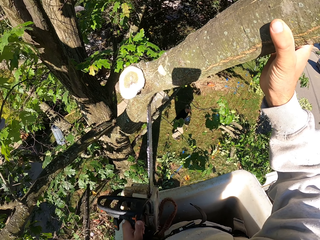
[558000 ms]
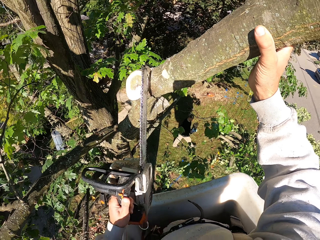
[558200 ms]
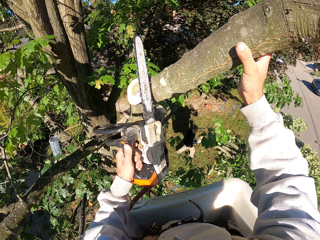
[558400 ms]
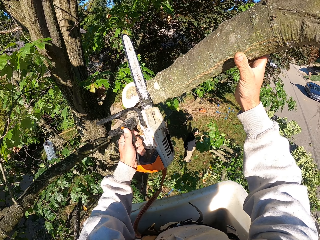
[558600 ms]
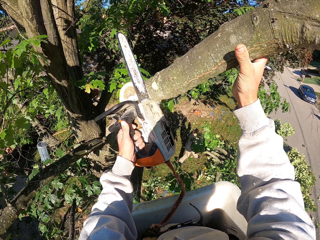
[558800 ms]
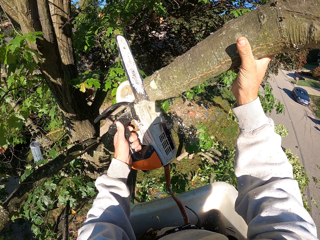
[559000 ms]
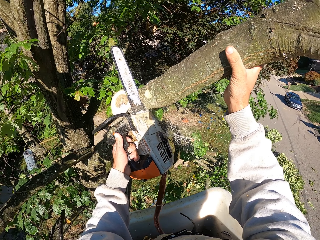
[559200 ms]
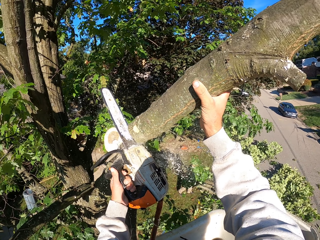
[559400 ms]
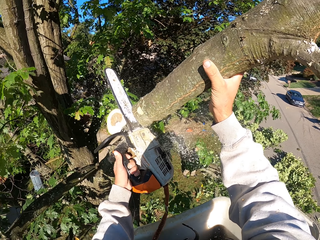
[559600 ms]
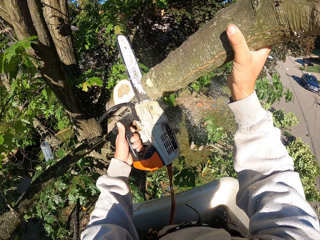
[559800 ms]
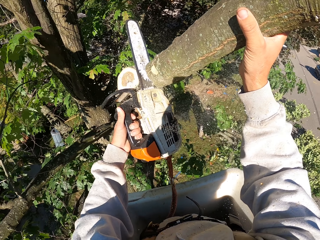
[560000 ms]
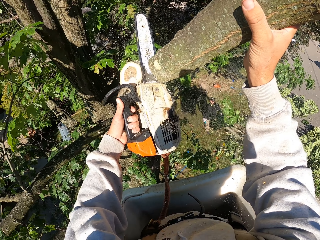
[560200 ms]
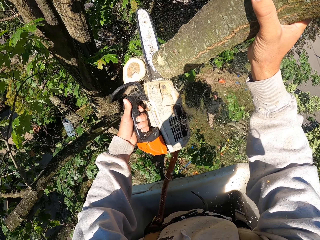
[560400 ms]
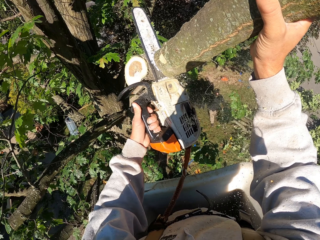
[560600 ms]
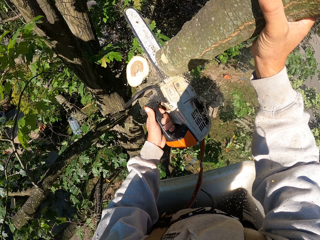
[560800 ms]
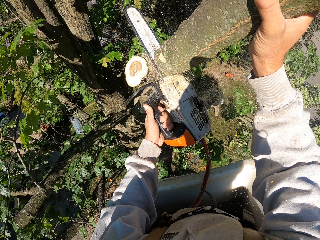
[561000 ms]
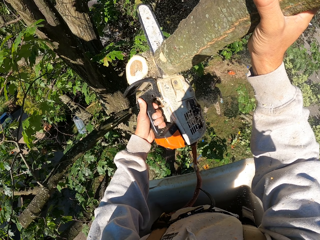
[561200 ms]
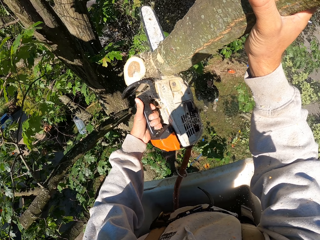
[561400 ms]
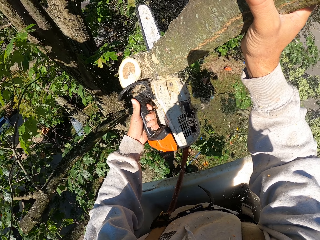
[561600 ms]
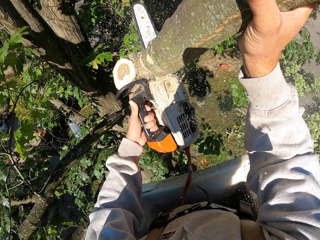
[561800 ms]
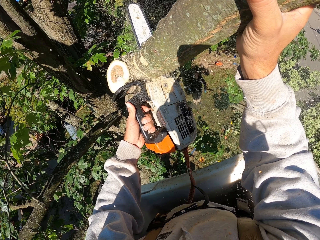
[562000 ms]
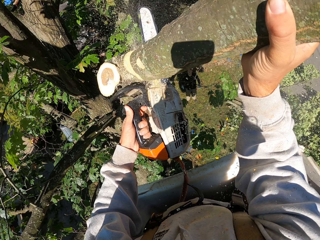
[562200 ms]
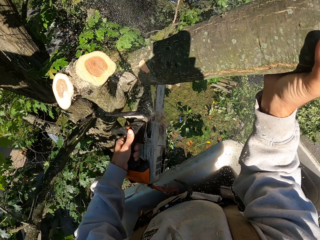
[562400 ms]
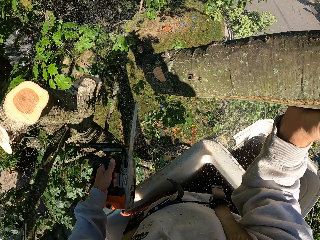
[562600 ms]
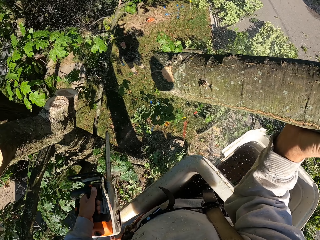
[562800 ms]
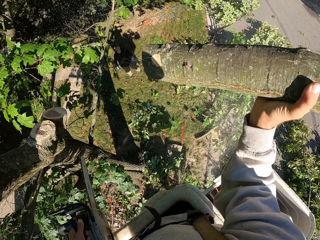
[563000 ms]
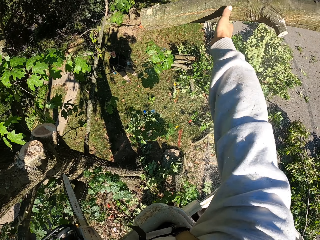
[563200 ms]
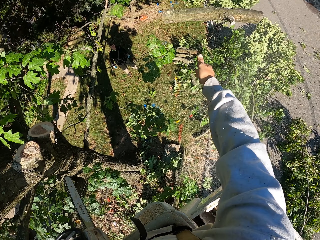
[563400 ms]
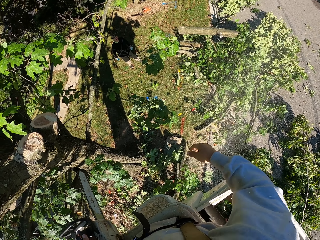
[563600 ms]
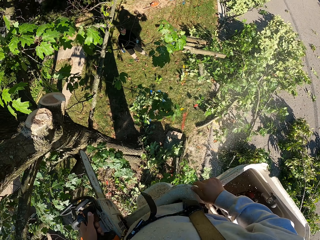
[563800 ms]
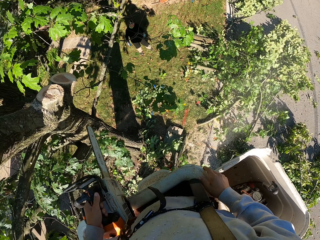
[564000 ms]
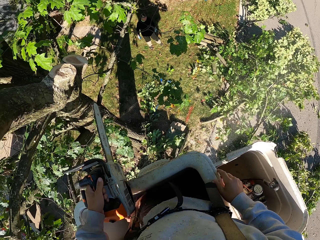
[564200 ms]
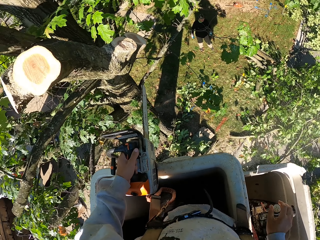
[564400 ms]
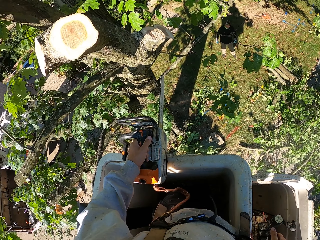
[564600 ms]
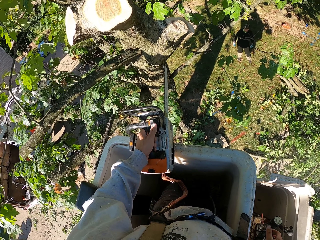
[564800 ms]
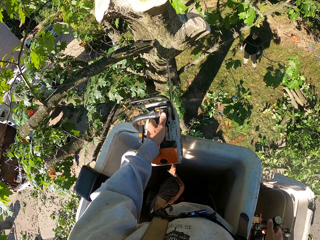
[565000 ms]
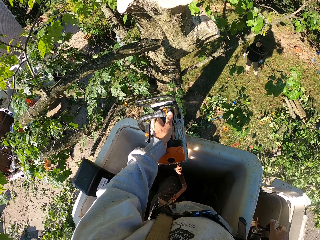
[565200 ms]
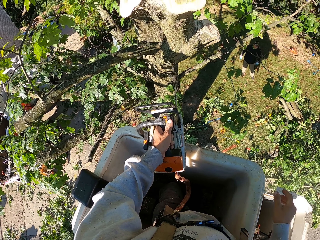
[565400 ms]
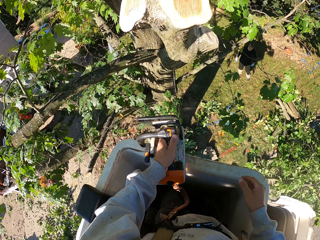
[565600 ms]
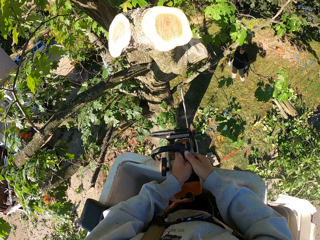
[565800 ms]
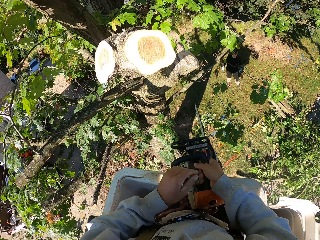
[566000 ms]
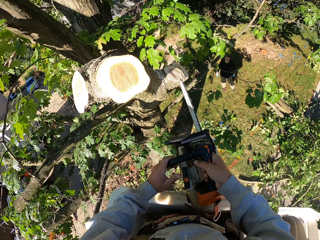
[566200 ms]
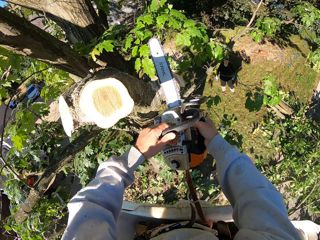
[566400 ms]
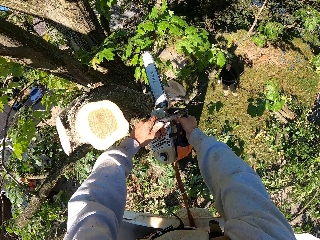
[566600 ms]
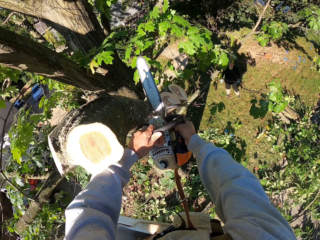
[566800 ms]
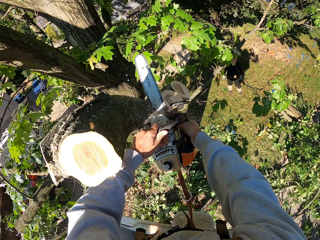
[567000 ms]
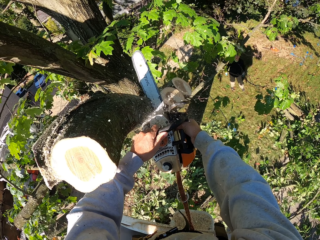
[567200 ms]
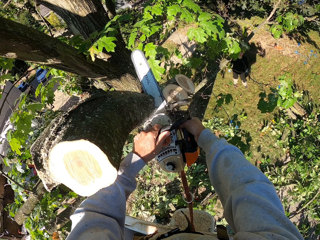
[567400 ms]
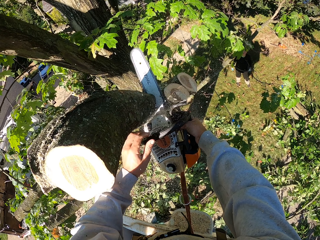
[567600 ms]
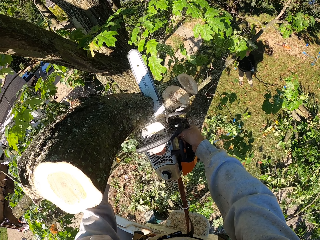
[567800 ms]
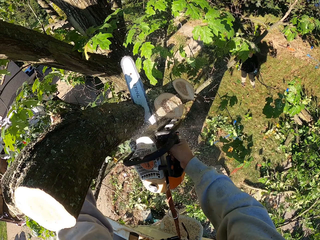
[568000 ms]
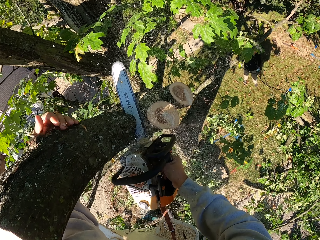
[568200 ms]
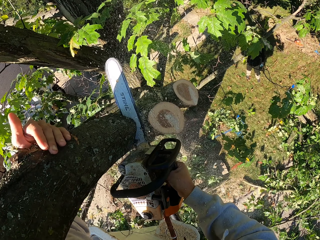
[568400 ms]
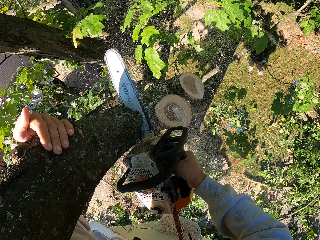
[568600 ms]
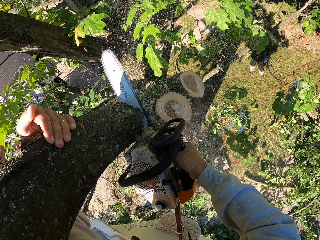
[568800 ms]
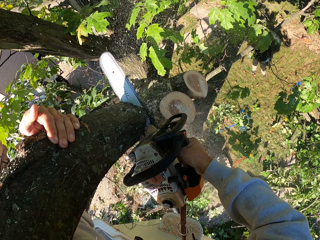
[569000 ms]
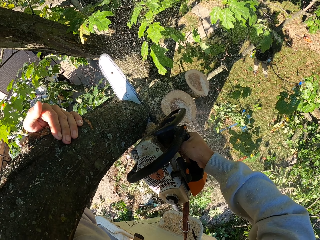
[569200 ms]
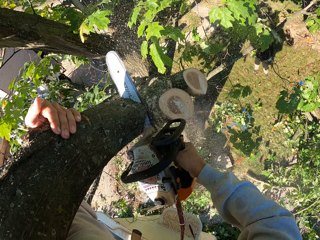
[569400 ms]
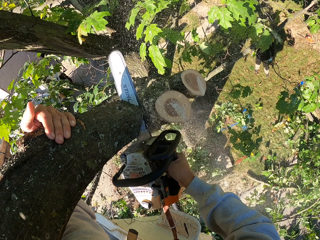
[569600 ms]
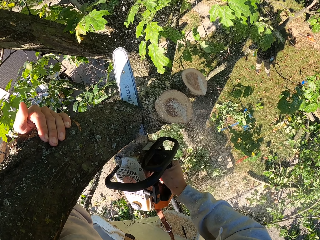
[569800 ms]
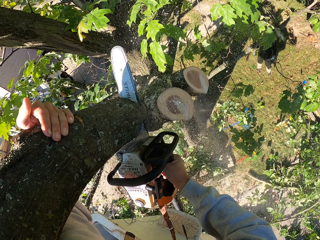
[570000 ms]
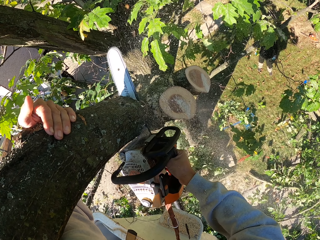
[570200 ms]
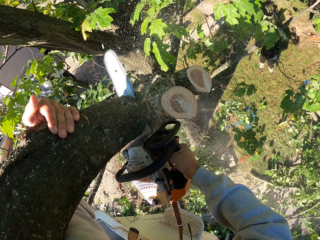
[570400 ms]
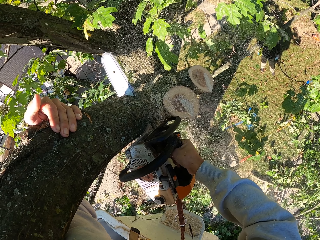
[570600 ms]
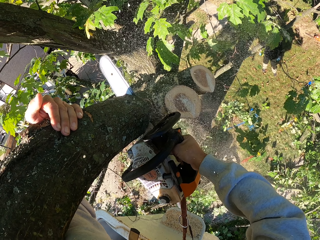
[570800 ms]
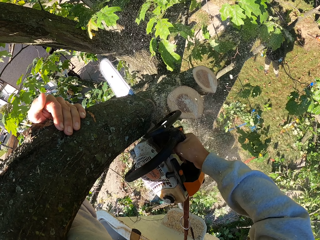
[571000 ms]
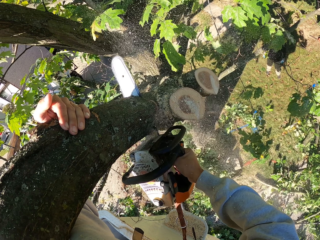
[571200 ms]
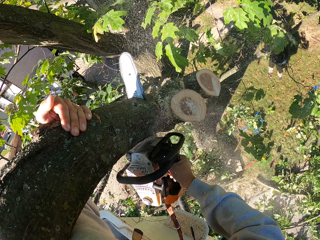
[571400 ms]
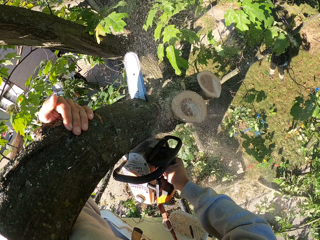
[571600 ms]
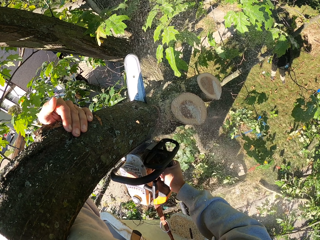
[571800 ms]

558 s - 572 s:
The camera wearer holds a branch of the tree with his right hand. He cuts the branch of the tree with the chain saw in his left hand. The man drops the branch in his hands on the ground. The camera wearer throws the branch in his right hand to the ground. He places his right hand on the carriage of the aerial lift. He passes the chain saw from his left hand to his right hand. He holds the front handle of the chain saw with his left hand. He cuts a branch of the tree with the chain saw in his right hand. He holds the branch with his left hand.

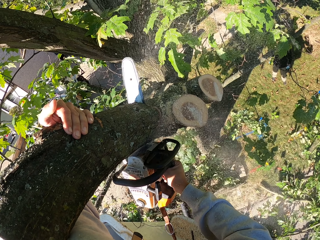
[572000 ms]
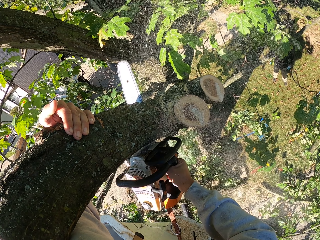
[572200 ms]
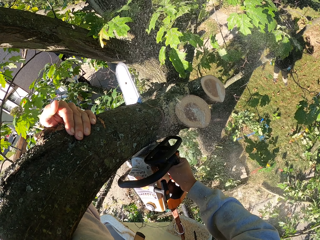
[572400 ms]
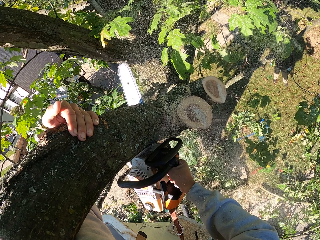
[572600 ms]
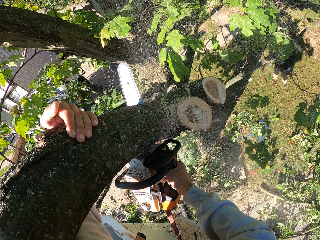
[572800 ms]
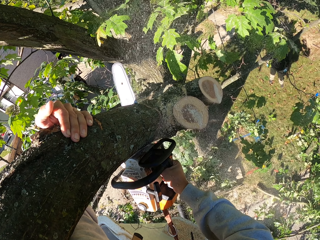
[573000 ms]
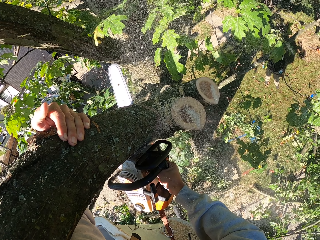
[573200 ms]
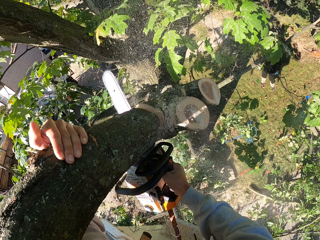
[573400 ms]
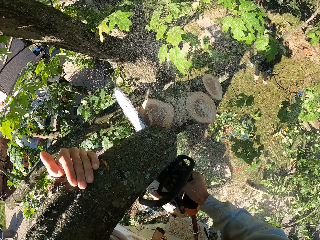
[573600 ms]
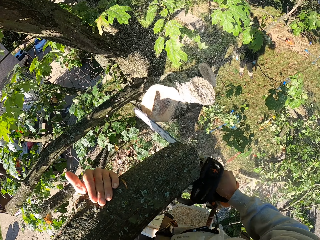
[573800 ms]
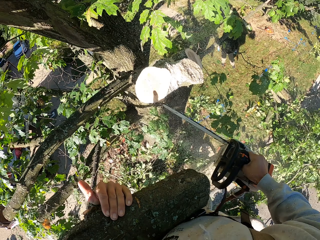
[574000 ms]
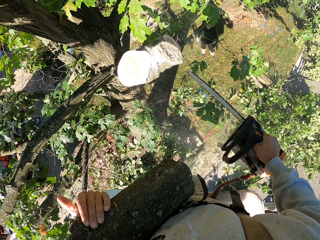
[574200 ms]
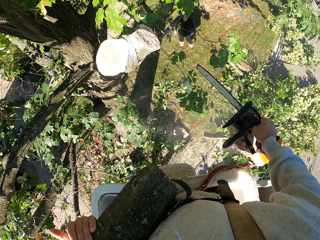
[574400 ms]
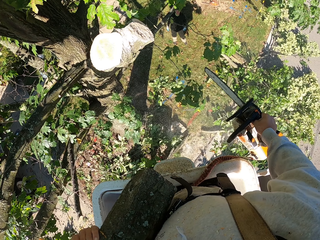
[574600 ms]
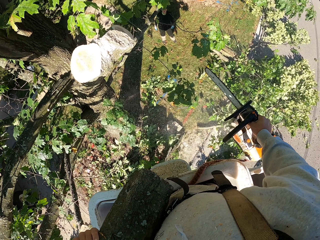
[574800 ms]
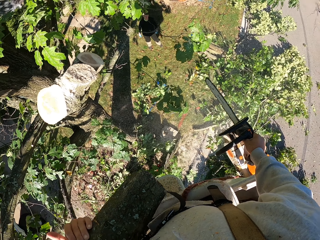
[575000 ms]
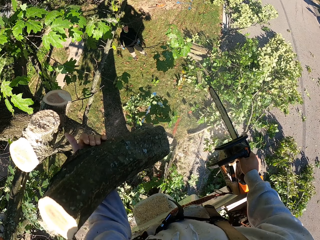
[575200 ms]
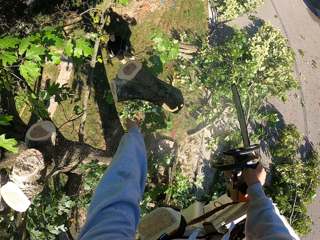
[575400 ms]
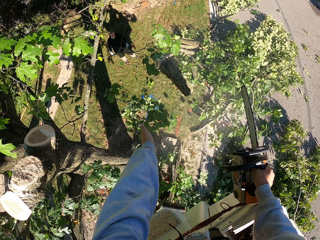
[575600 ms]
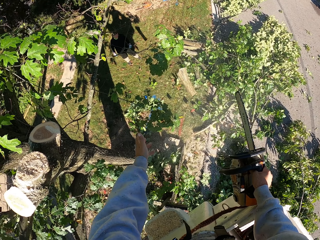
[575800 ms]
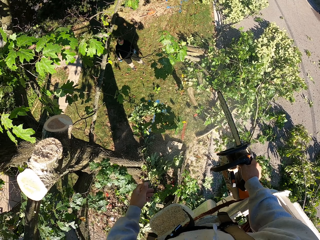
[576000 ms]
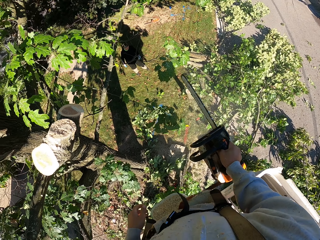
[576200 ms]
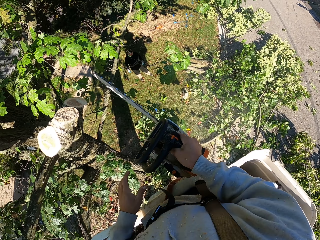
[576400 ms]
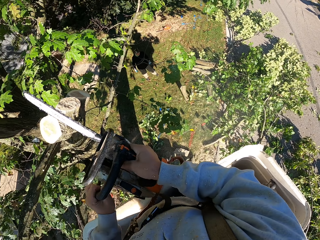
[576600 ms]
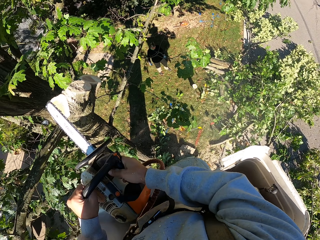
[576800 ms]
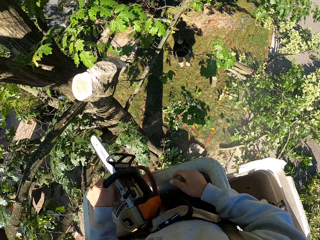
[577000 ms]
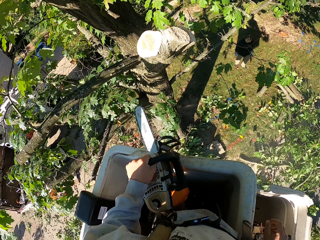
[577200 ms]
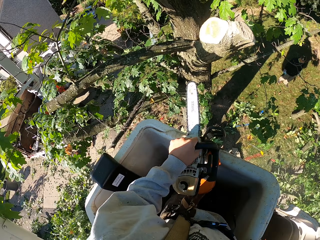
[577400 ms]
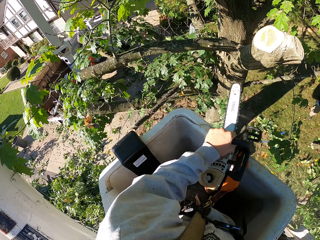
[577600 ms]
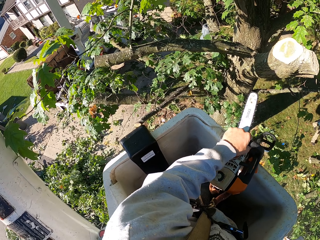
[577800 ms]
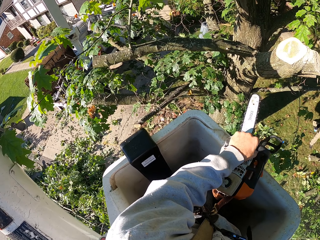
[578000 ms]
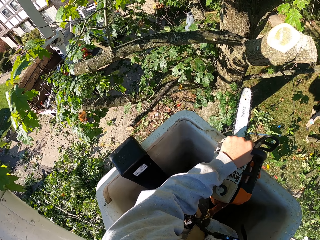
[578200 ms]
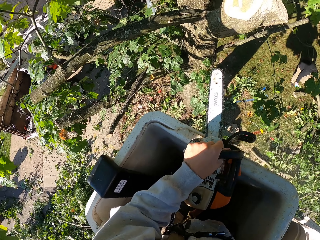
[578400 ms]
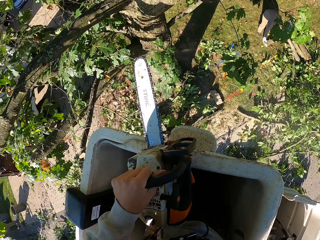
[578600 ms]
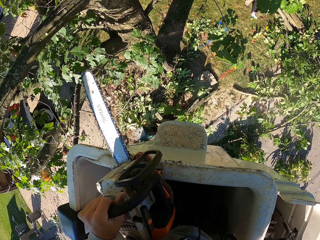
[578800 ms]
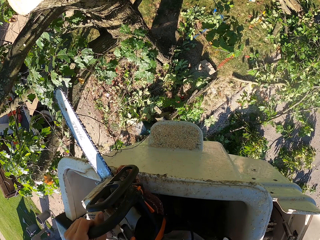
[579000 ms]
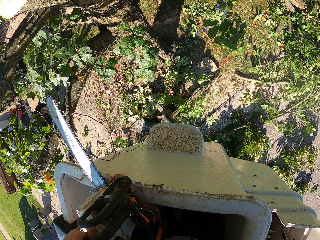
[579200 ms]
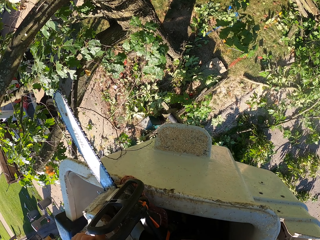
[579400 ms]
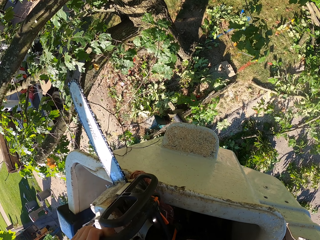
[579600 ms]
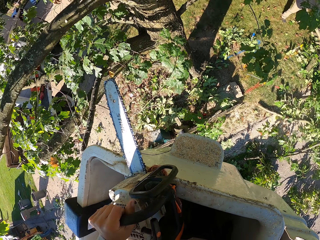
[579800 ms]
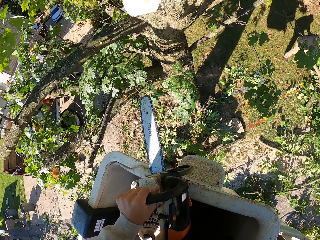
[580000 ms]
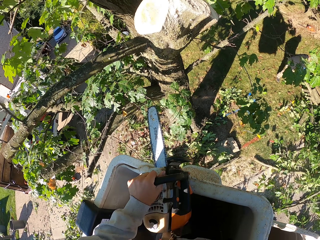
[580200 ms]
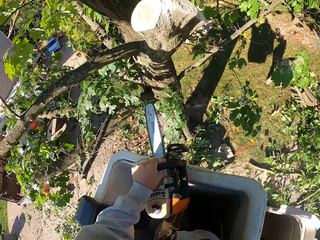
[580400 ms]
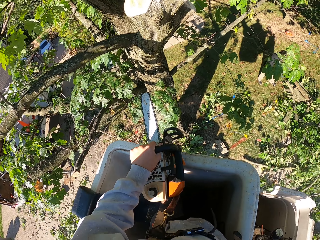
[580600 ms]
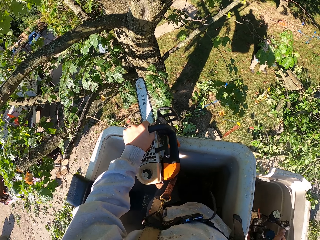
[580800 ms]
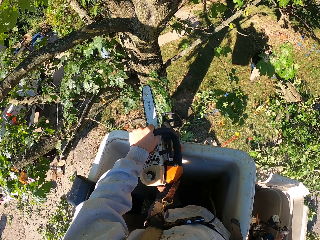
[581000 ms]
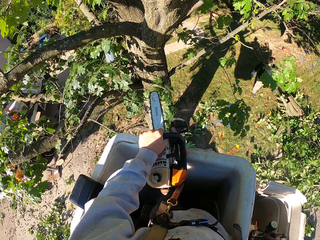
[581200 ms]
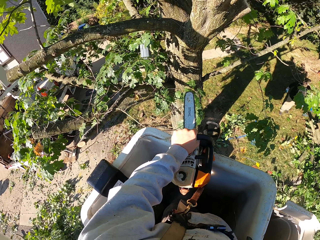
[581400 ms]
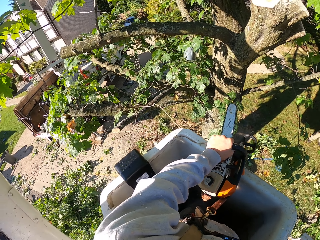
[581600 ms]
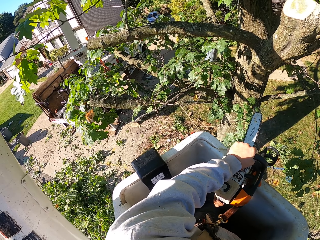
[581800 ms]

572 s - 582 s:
The camera wearer throws the branch in his left hand to the ground. He holds the front handle of the chain saw with his left hand. He holds the chain saw in his right hand with his left hand. He takes his right hand off the chain saw. He places the chain saw in his left hand on the carriage of the aerial lift. The man carries the branch from the ground with his hands.
